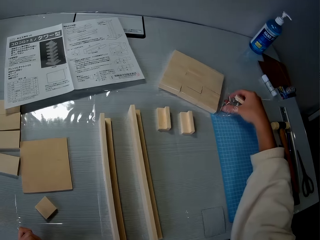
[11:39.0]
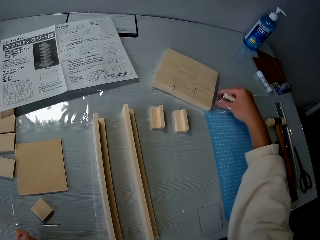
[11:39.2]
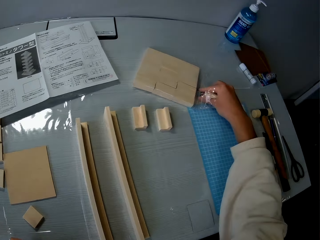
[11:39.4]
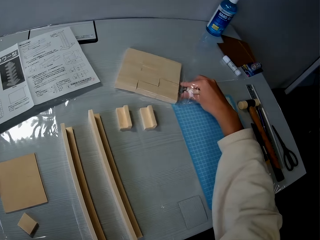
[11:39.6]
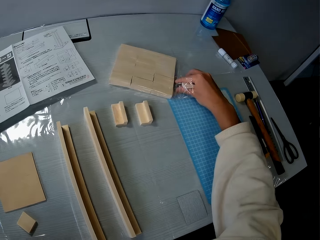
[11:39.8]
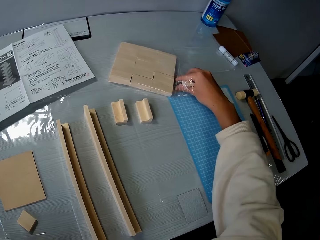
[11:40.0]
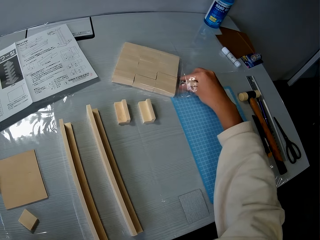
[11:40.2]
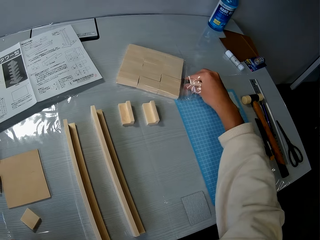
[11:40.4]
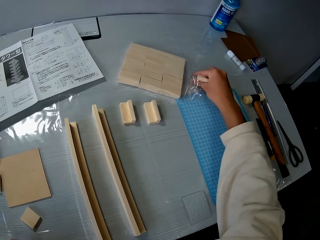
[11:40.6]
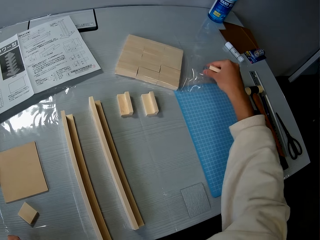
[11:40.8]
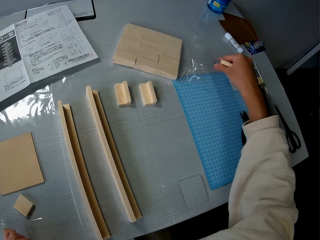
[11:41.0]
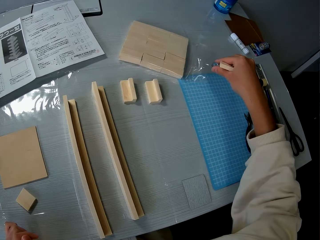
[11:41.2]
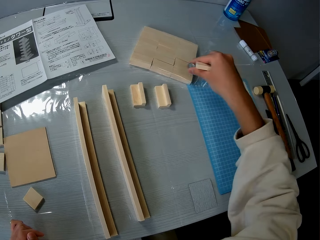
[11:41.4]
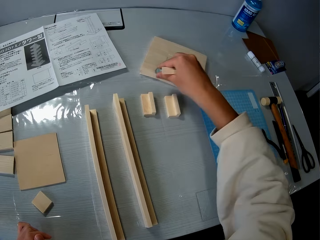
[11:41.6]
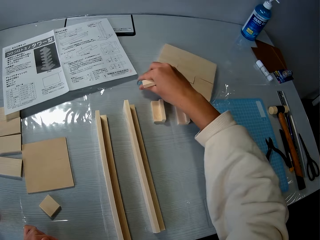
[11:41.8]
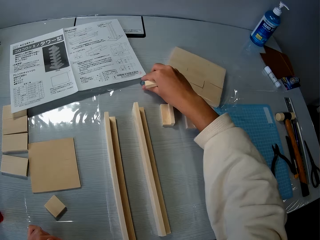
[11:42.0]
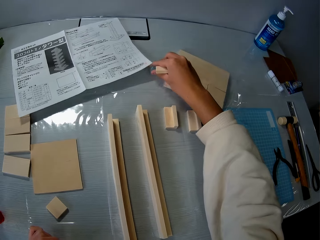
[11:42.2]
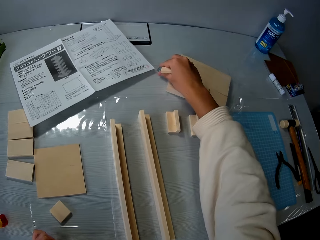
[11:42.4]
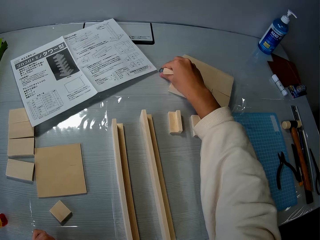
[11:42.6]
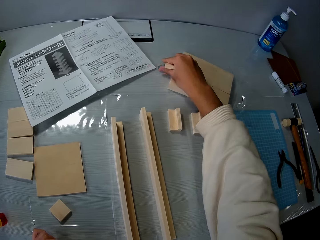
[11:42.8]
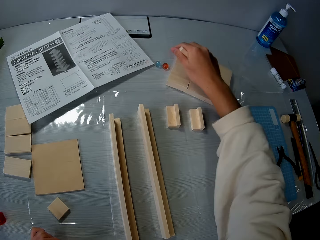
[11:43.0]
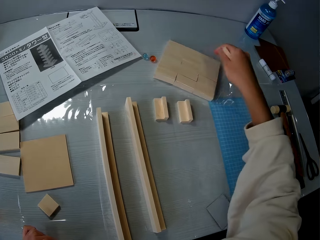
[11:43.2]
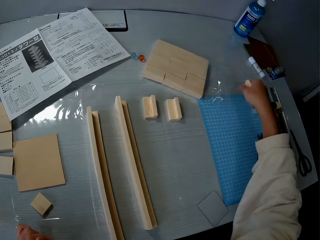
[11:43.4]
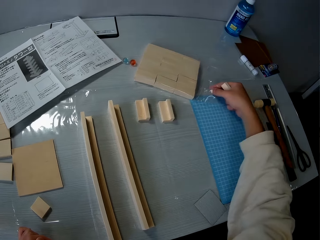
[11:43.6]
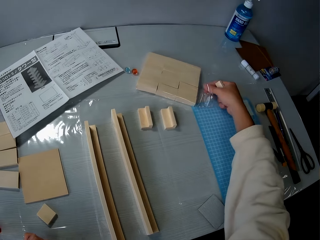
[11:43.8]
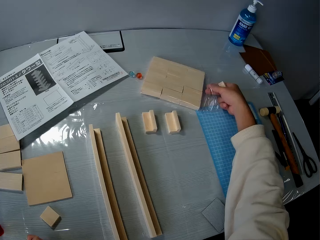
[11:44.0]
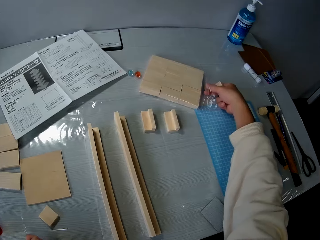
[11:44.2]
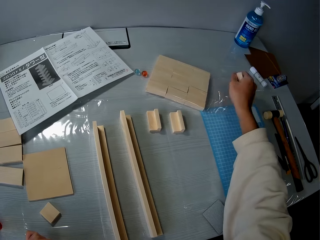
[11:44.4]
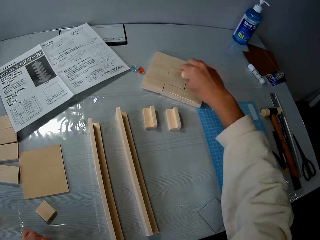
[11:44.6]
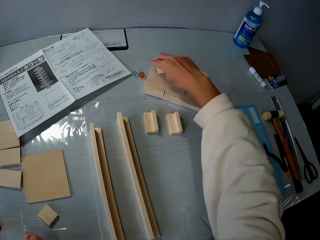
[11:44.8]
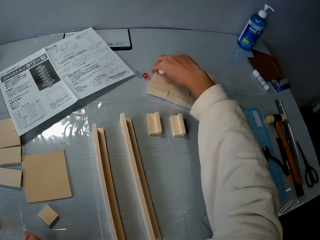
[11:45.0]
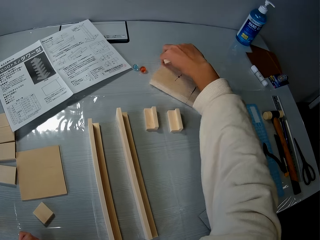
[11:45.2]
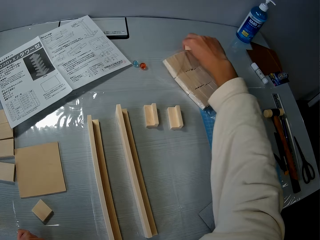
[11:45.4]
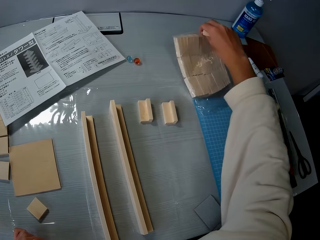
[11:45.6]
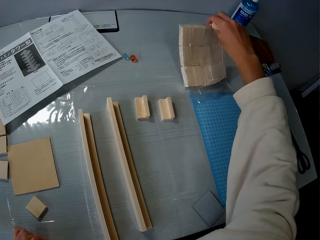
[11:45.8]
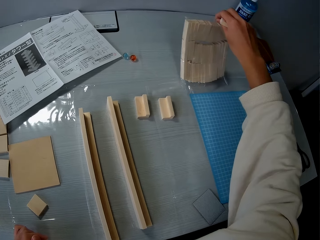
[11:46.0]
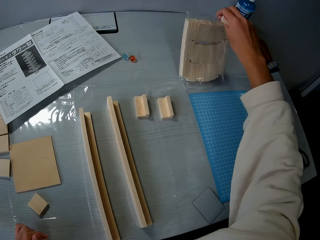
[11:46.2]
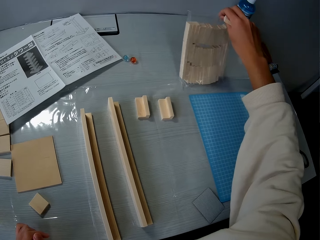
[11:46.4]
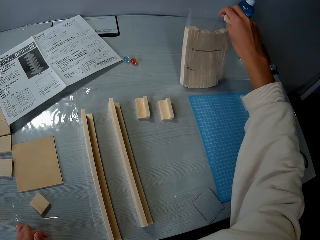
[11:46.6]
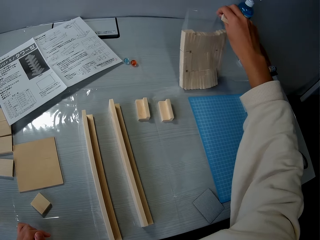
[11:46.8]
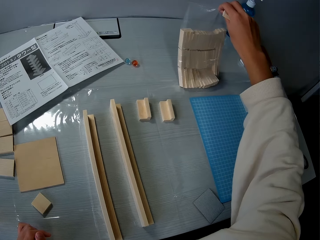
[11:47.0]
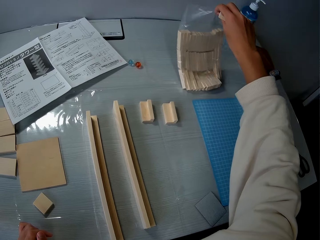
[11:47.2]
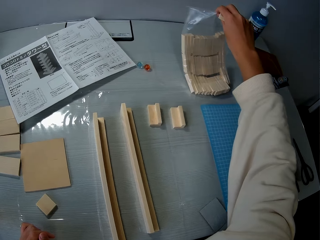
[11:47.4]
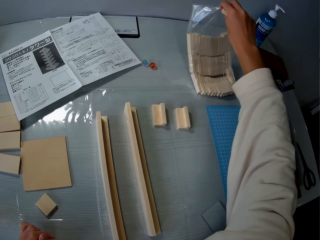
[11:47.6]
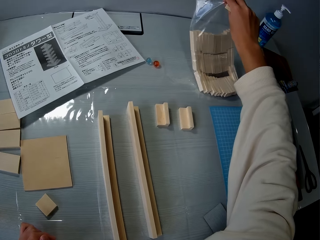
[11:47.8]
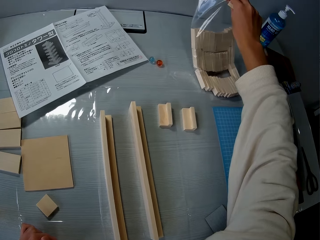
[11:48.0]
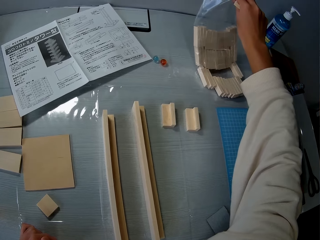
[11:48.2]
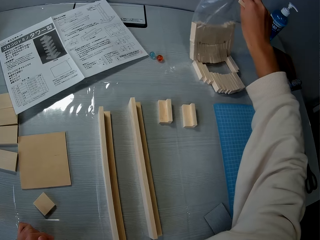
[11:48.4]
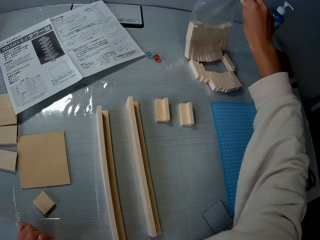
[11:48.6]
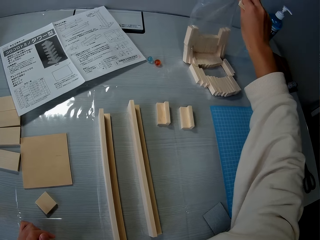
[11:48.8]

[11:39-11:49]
The camera wearer drops the two plastic balls on the table. They unpack all the cardboards. They pour the pieces of wood in the nylon on the table.

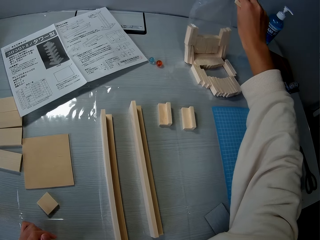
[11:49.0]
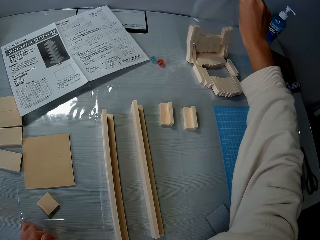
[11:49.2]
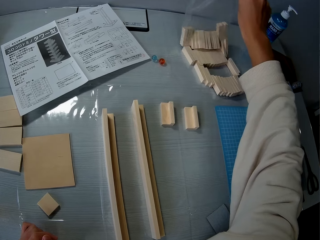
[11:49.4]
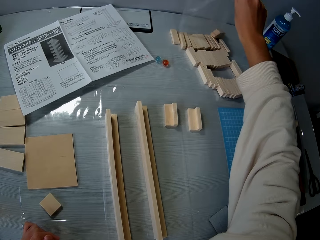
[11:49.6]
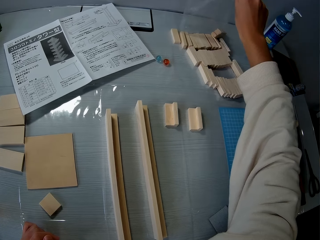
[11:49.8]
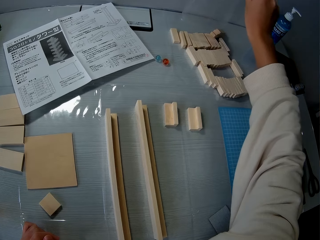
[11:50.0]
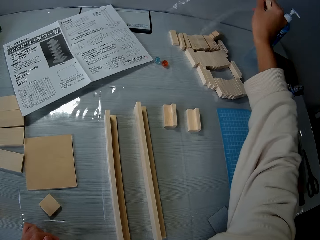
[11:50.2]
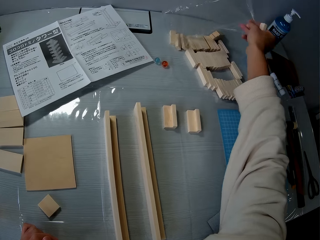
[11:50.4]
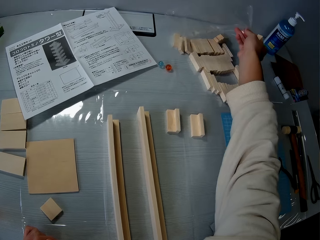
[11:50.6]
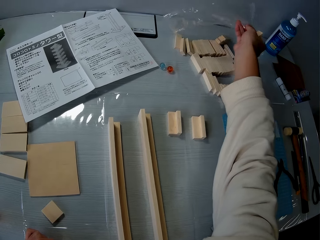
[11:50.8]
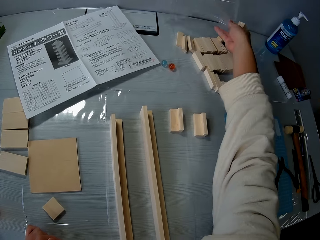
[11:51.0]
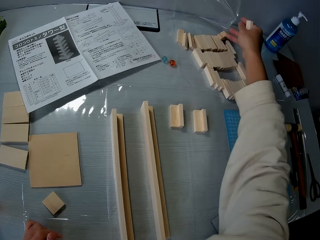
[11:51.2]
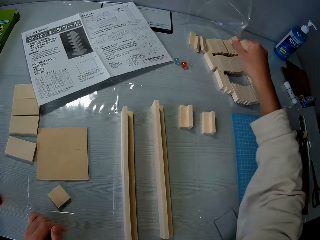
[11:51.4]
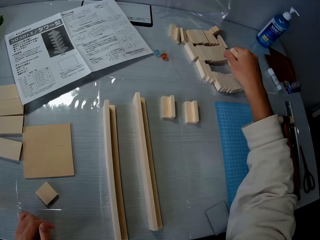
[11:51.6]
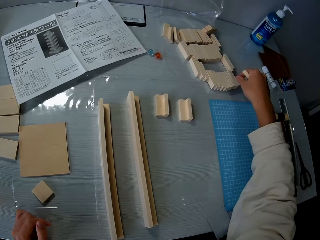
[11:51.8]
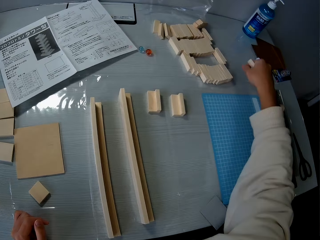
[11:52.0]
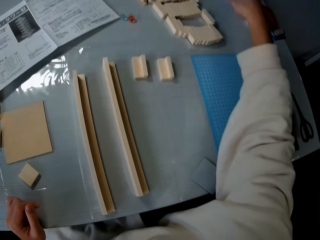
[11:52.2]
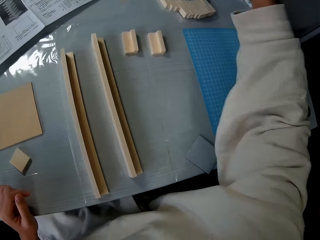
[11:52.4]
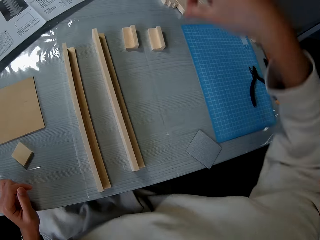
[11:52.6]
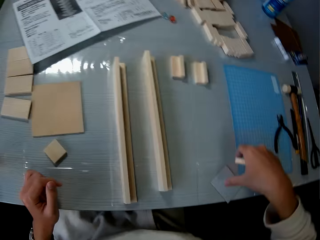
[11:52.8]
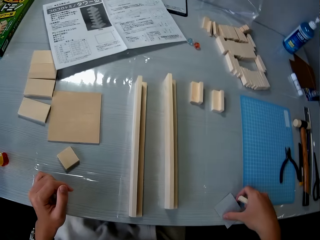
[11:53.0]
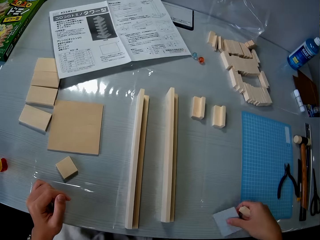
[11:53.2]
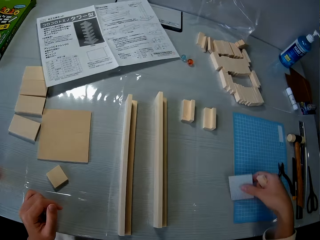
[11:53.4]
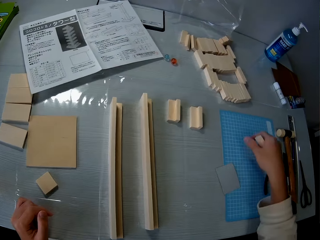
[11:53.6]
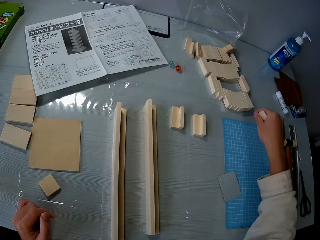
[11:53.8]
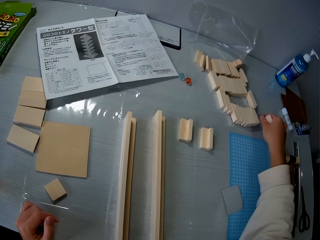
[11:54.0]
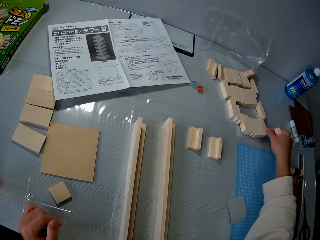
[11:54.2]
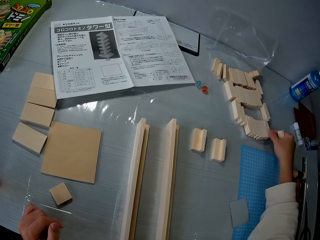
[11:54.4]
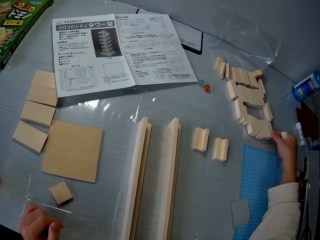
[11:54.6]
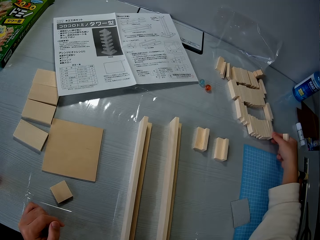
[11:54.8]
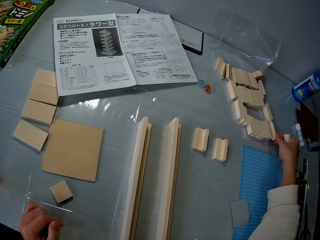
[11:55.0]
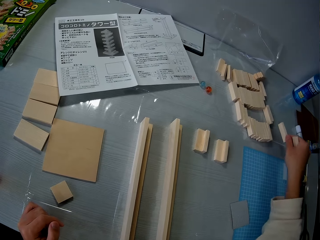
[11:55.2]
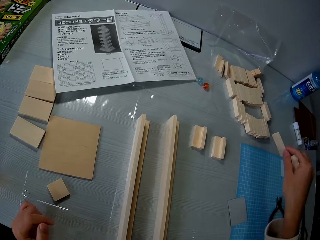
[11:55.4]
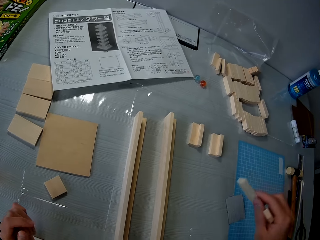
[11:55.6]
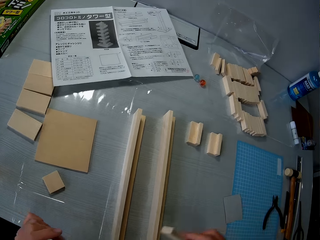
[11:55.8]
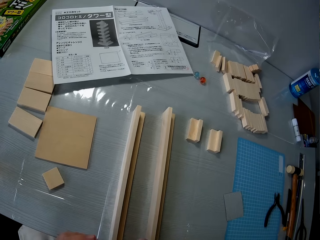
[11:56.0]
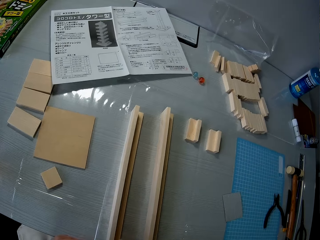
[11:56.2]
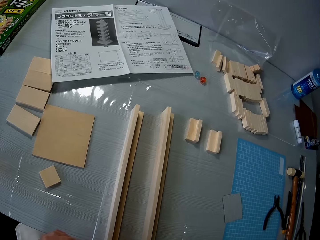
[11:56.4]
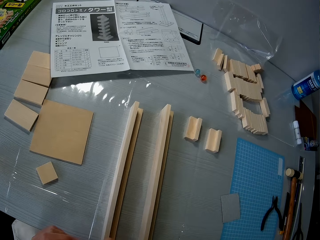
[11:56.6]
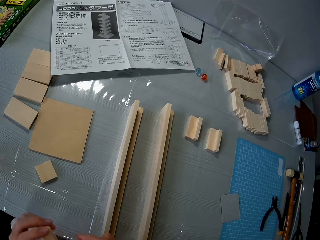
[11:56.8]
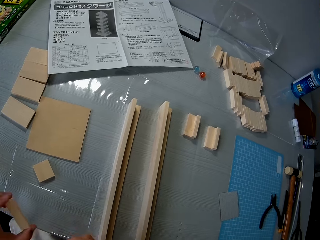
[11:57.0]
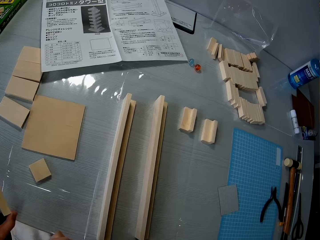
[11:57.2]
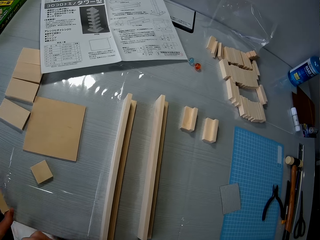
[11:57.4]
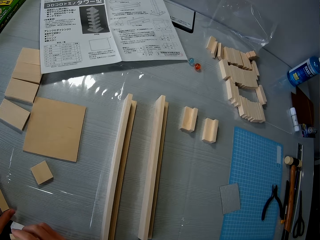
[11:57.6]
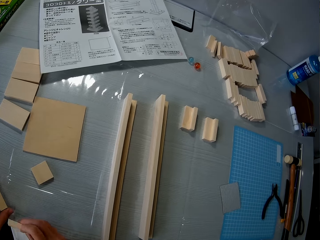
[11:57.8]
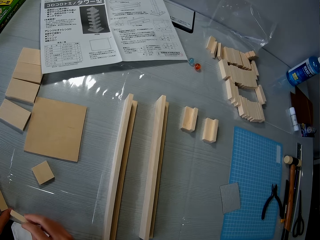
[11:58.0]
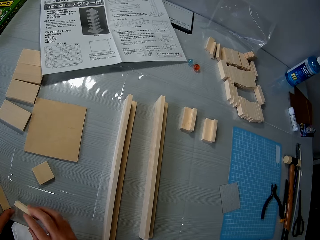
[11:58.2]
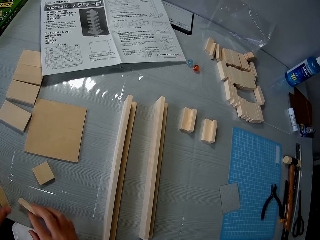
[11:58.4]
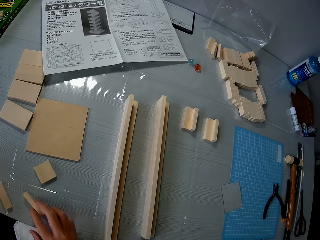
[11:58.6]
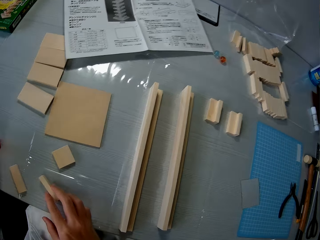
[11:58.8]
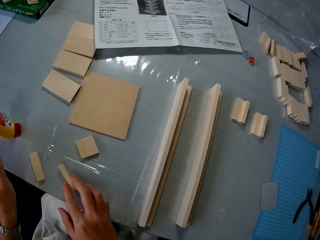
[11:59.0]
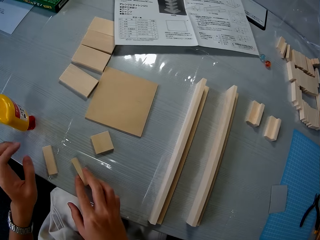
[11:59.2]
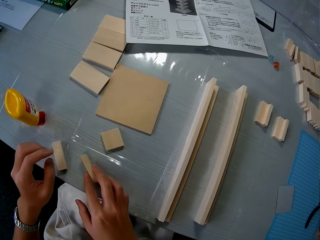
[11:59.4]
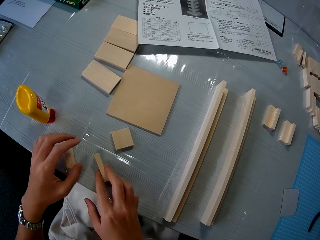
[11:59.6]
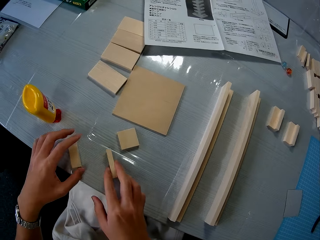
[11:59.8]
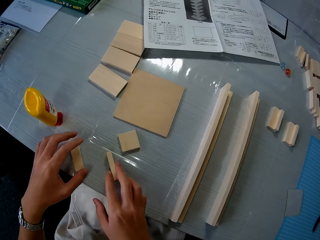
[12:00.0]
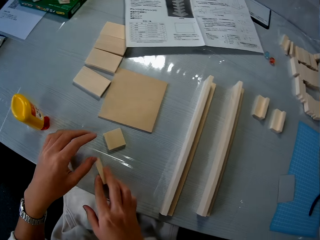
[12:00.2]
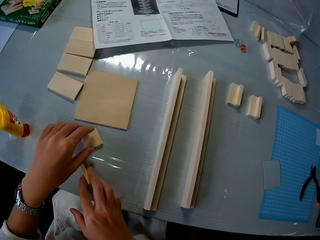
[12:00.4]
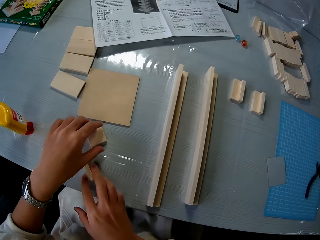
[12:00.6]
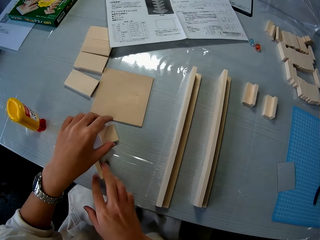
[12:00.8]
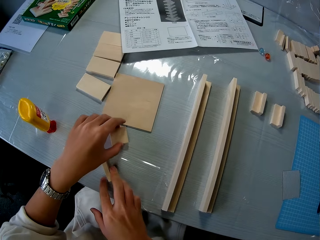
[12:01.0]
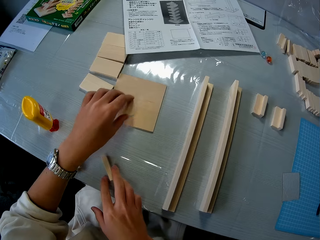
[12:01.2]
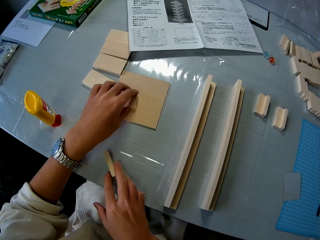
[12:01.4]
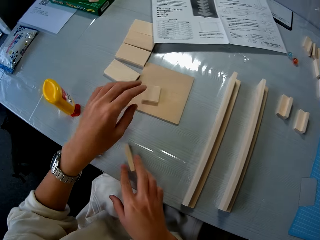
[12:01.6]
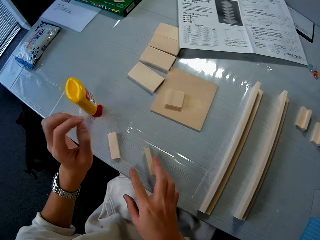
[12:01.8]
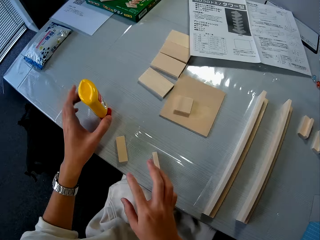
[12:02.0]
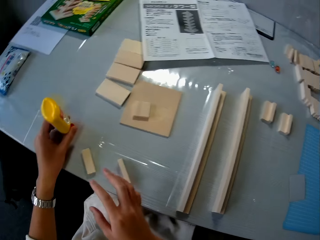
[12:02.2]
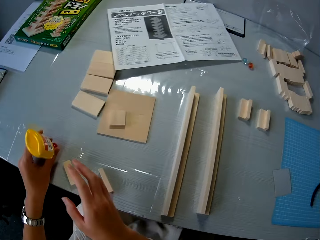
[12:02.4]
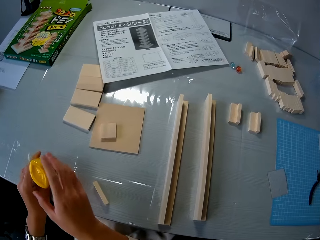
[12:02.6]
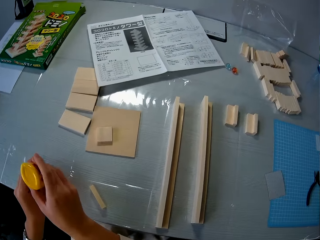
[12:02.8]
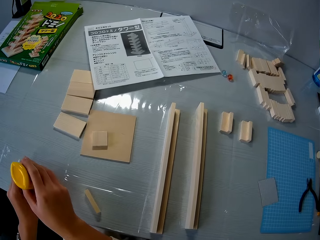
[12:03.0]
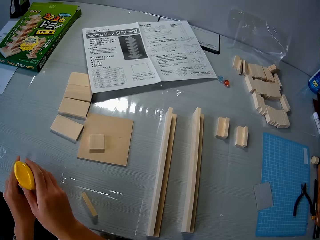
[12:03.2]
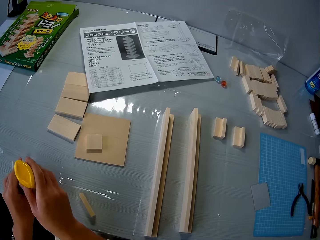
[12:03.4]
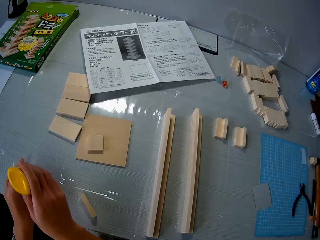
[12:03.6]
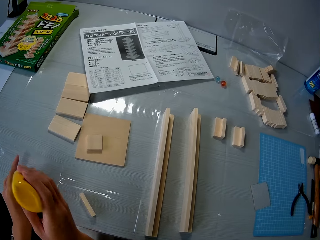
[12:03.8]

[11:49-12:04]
The camera wearer drops the nylon on the table. They move a paper on the table, move the hand, and pick up a paper. They pick a piece of wood or cardboard on the table. They drop the piece of wood on the table. They drop the other piece of wood on the table. They touch the cardboard as they hold another one. They pick another cardboard. They move a piece of wood on the table. They pick the glue on the table.
